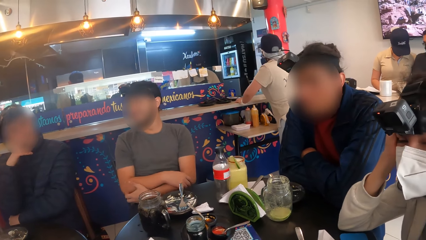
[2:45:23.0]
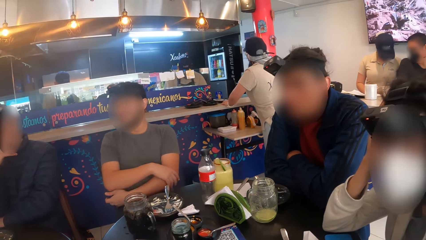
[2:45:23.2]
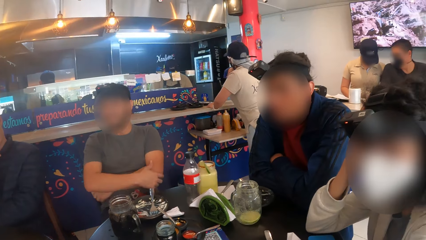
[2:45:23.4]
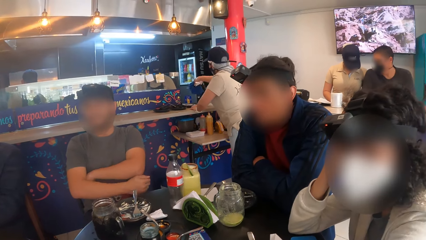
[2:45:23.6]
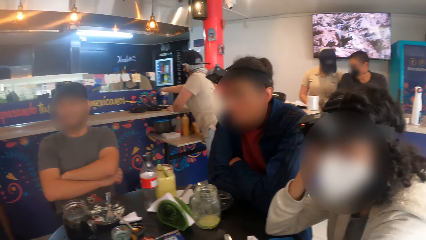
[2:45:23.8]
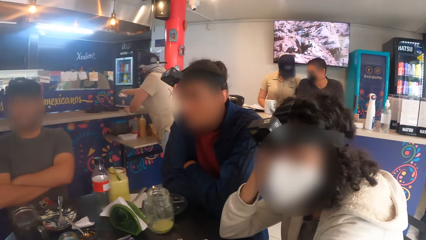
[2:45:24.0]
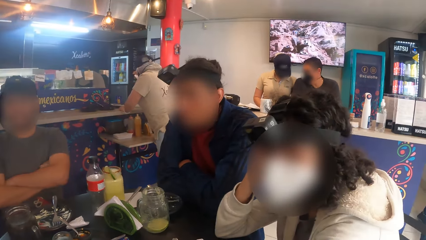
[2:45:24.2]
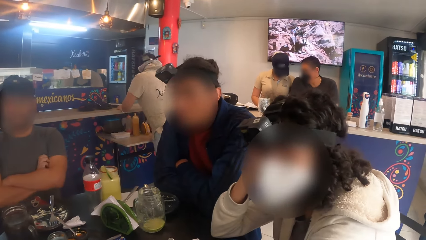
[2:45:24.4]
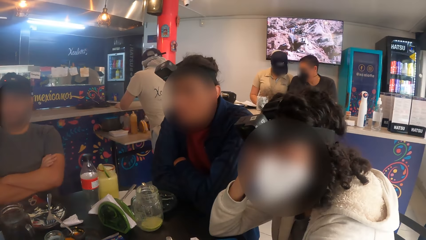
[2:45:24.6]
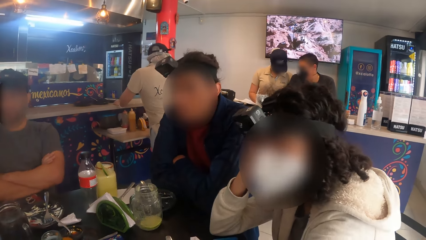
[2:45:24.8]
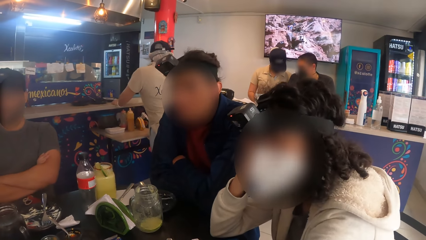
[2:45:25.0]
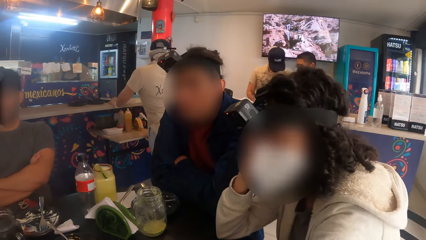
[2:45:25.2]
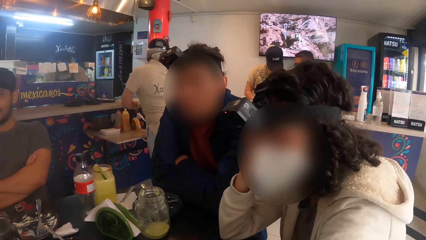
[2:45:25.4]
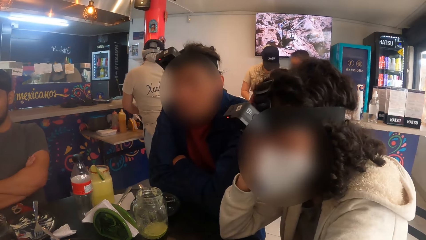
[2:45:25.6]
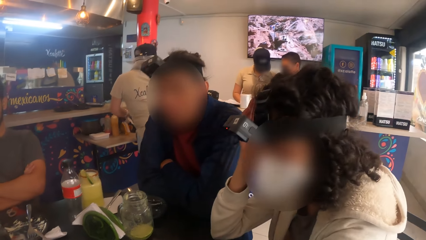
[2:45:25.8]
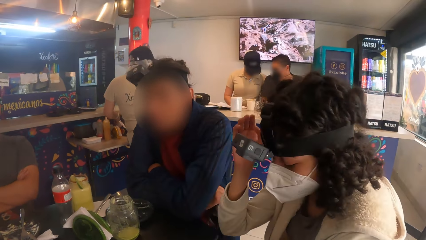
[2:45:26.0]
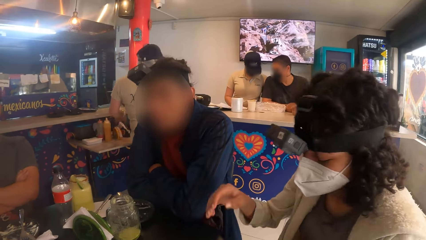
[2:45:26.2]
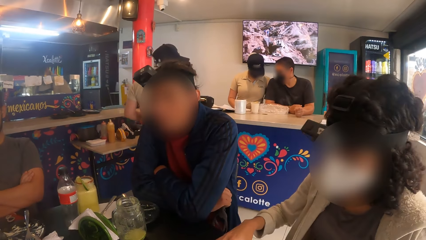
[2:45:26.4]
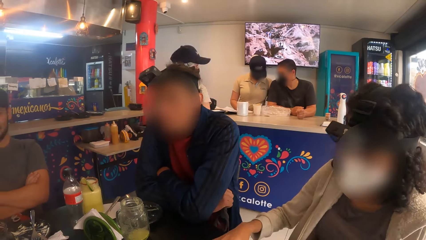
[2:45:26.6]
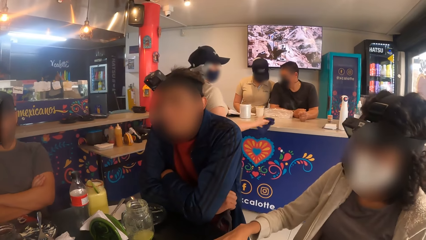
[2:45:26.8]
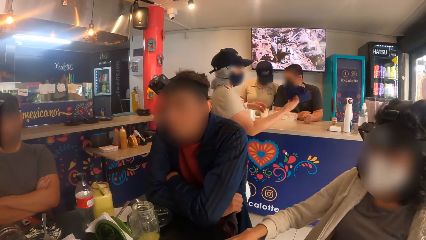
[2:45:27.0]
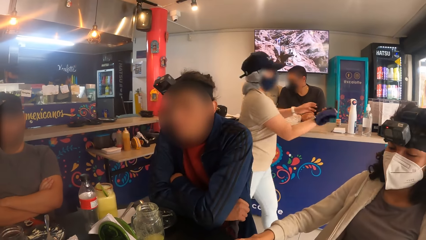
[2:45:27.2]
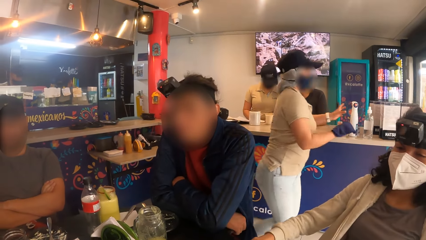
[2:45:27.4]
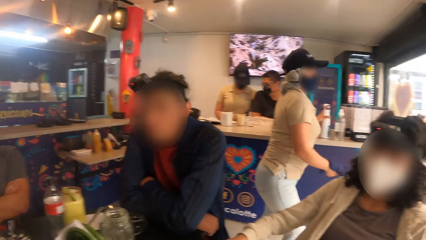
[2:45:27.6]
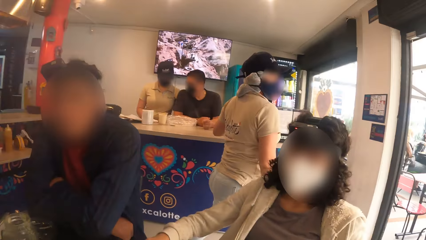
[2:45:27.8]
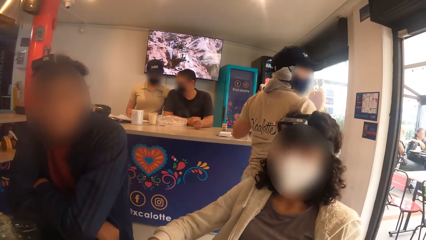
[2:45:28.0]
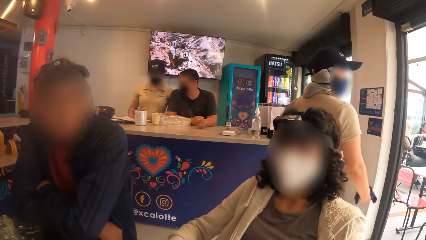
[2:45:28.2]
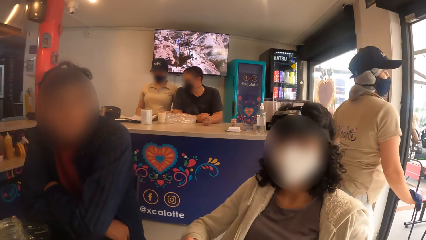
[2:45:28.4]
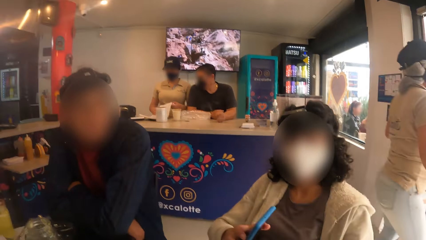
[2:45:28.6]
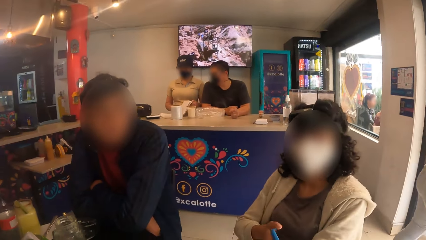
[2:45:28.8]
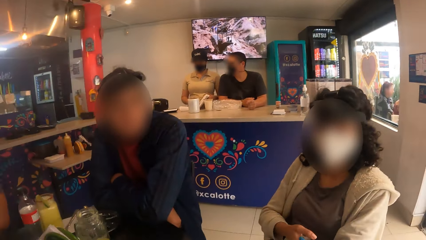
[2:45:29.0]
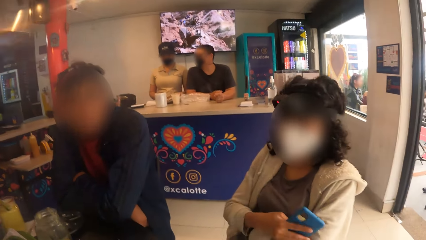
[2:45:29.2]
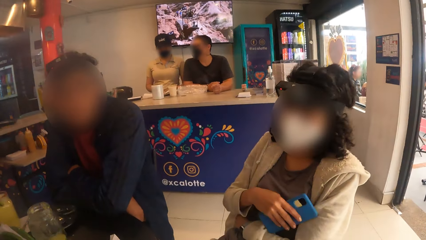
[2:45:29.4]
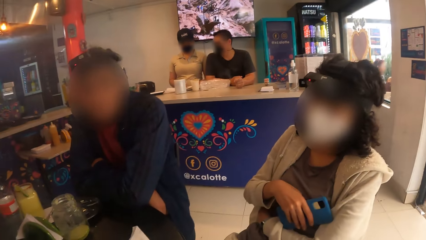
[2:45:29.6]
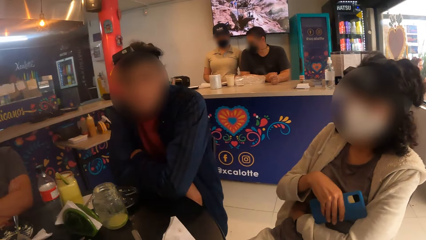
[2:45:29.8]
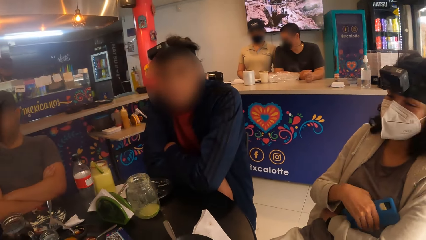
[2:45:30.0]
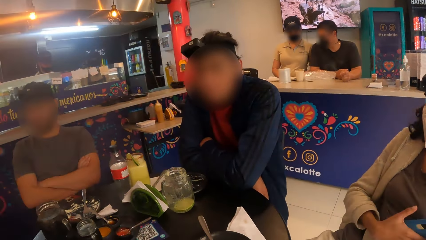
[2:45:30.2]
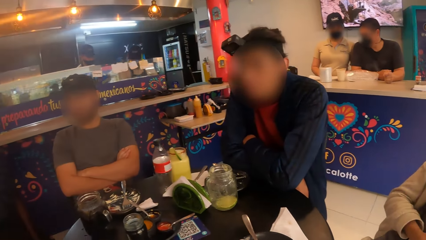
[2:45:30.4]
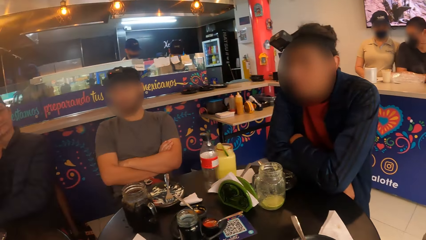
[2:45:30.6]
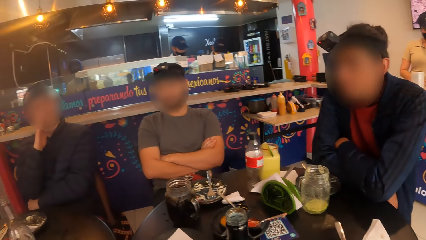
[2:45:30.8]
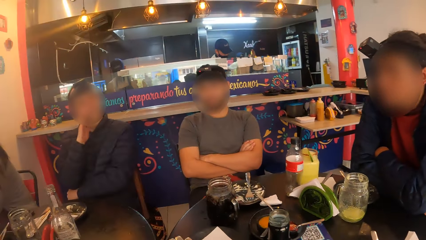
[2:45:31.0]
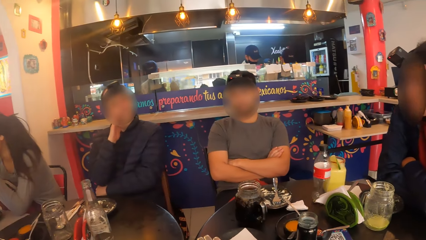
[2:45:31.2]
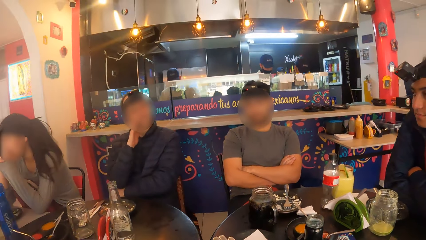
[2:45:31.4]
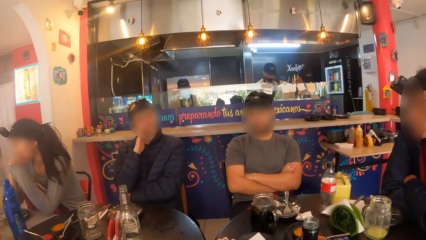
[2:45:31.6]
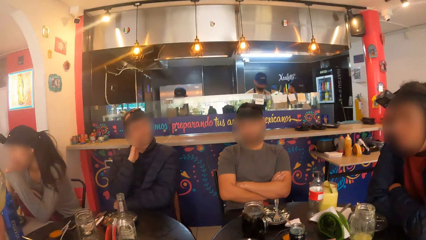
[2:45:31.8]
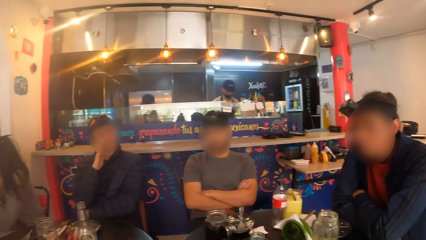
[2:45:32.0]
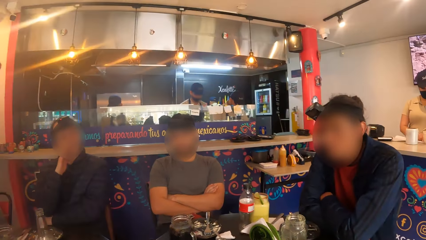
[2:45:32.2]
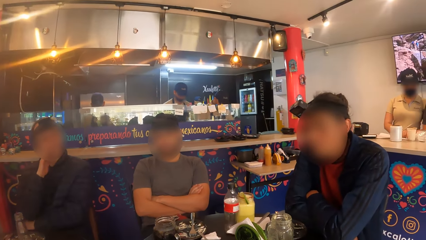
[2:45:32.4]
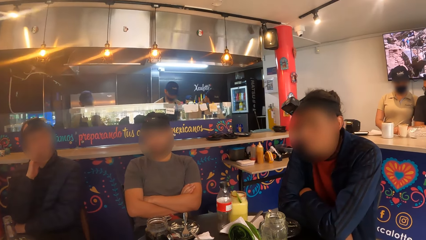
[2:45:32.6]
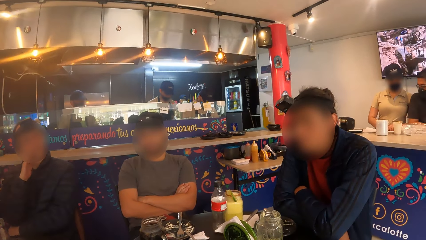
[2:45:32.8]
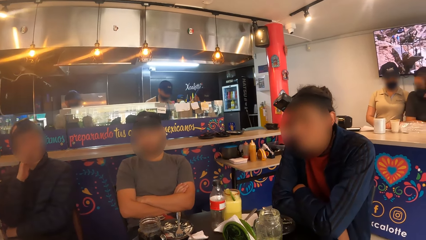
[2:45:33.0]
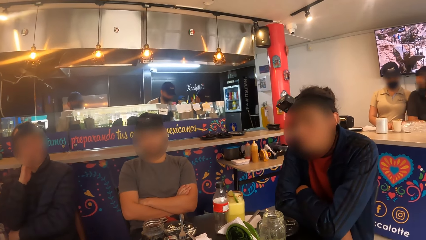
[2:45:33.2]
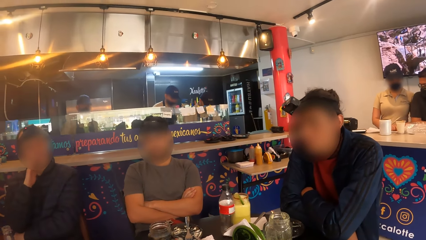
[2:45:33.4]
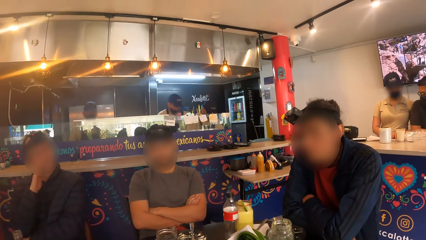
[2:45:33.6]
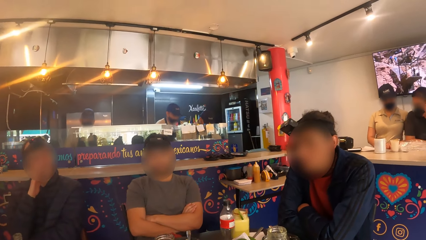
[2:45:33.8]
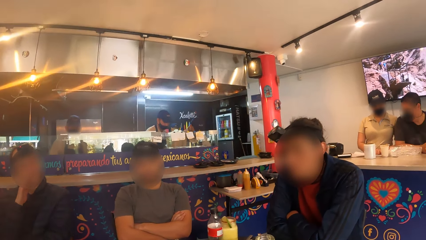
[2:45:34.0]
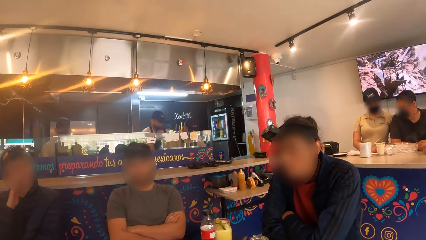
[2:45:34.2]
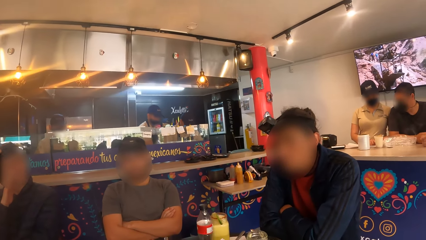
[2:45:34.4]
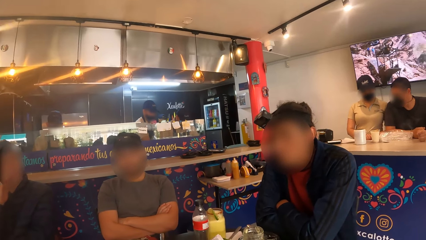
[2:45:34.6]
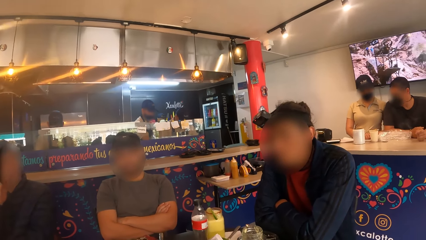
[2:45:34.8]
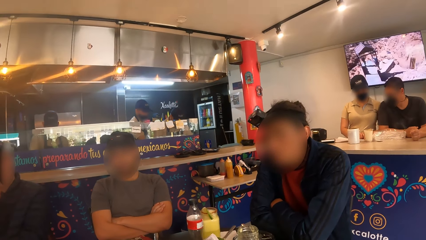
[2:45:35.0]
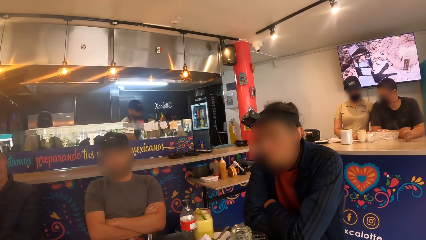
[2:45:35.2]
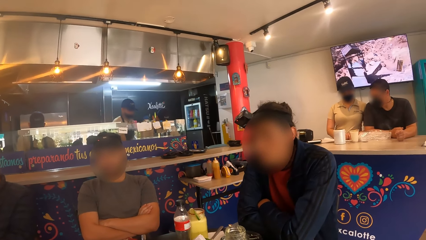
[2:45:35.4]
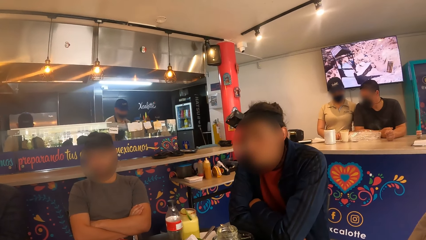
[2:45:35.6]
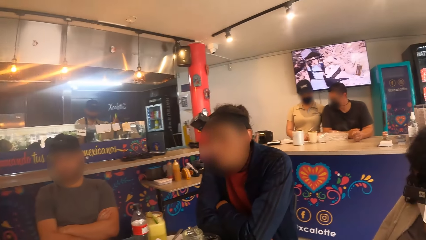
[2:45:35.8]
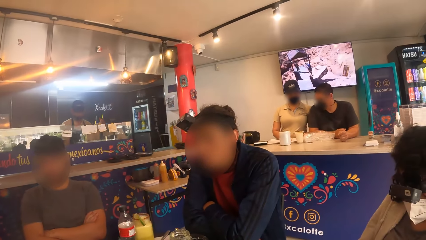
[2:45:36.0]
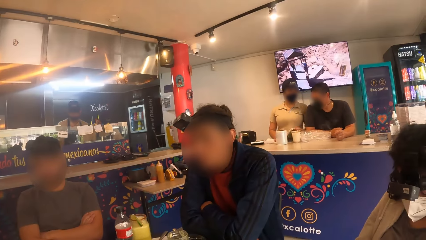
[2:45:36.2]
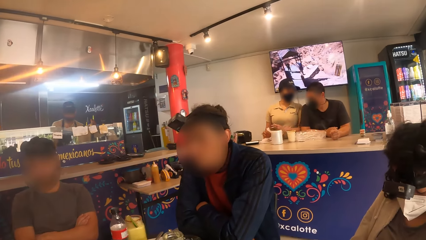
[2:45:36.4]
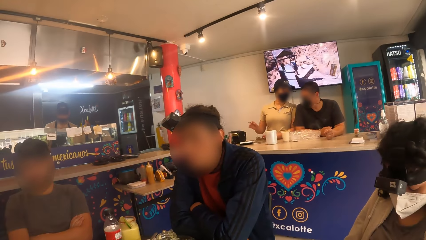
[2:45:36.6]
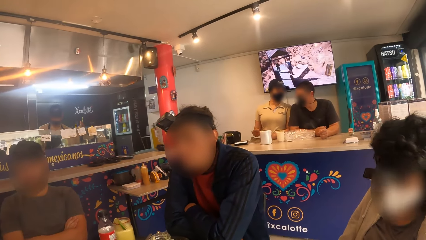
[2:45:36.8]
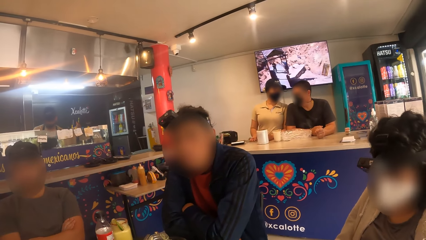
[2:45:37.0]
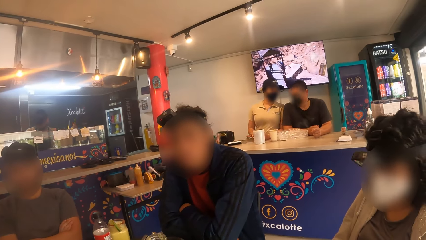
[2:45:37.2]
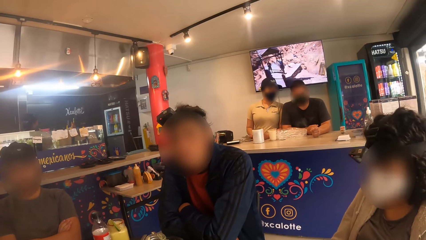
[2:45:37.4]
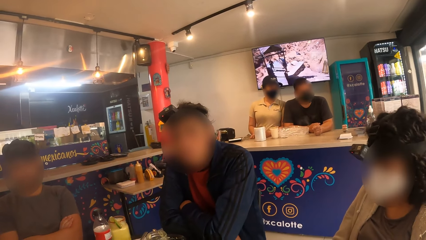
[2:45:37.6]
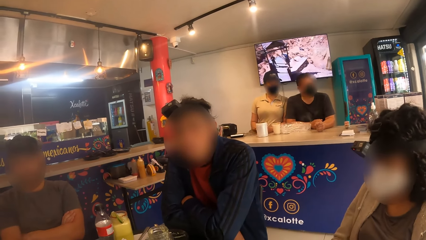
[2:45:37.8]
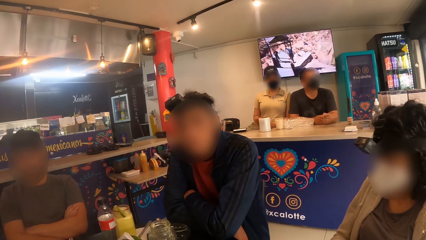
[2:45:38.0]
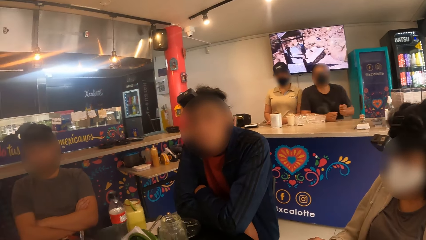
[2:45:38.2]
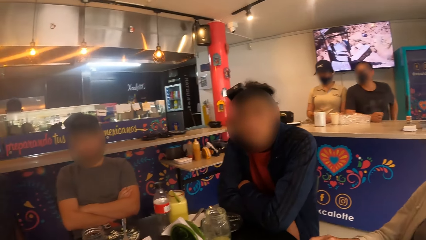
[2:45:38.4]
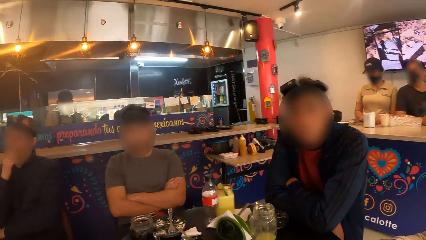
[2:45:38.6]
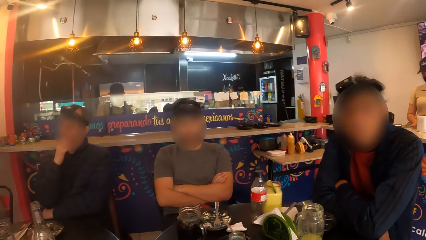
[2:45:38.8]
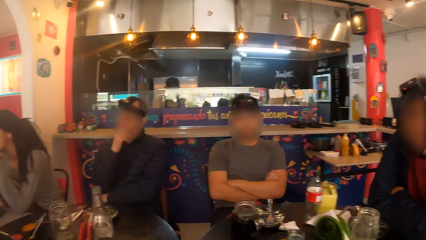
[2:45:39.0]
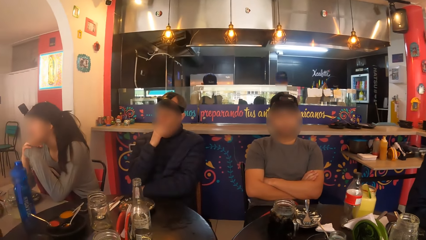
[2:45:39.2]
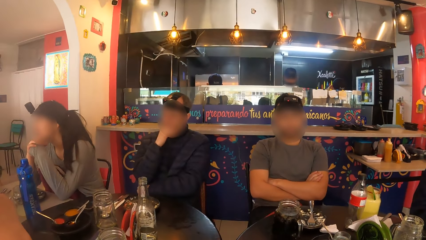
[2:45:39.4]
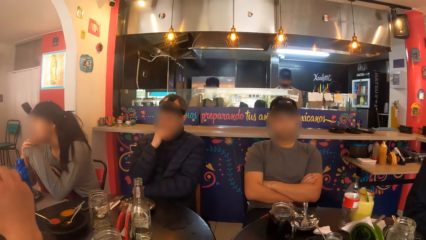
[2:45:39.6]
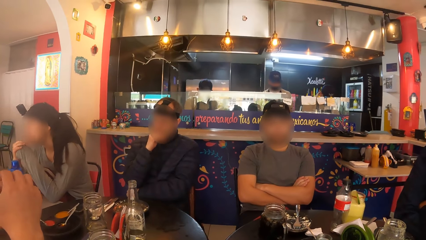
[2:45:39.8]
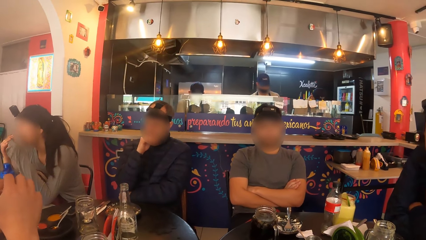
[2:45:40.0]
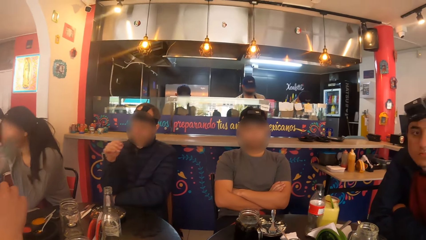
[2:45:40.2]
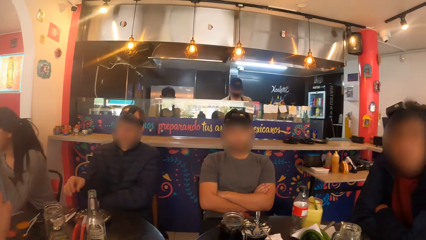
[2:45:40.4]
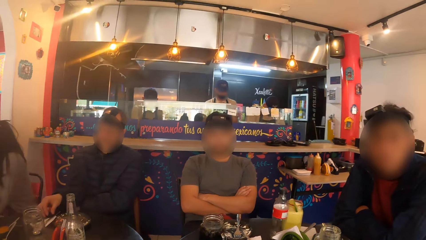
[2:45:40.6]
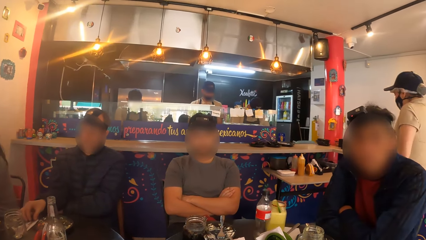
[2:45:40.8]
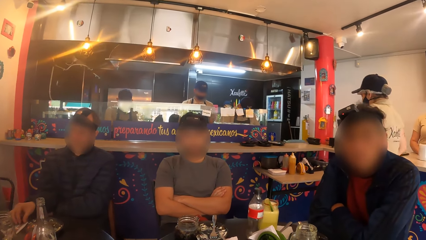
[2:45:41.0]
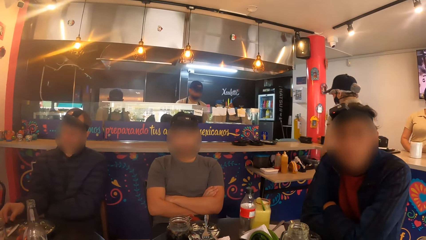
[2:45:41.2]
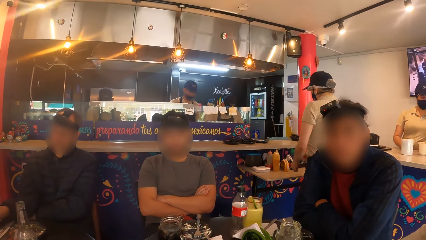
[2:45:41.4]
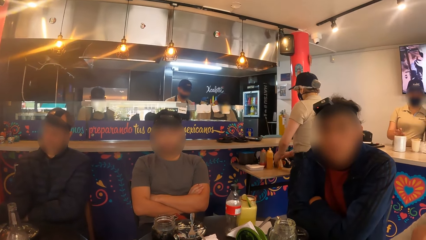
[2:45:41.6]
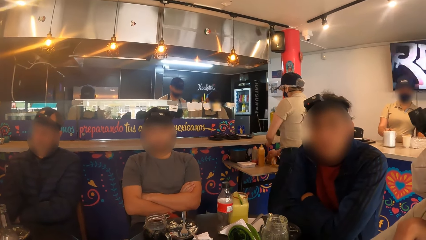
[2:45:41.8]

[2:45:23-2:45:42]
The camera wearer talks to a woman. The woman picks up a mobile phone on the table with her right hand. The camera wearer interacts with the woman and a man. The woman looks at the phone.
